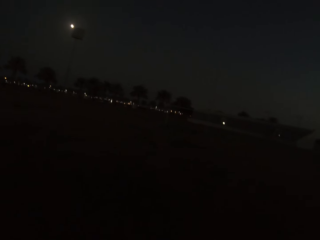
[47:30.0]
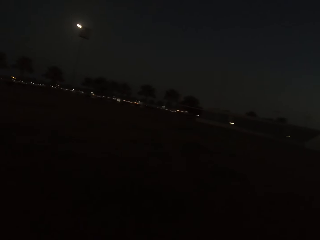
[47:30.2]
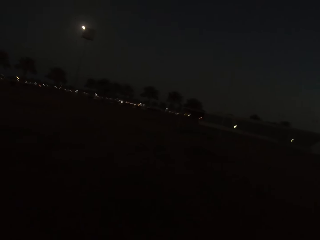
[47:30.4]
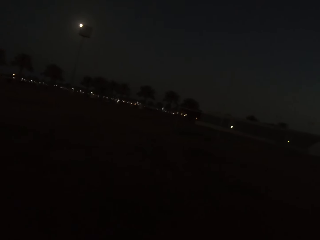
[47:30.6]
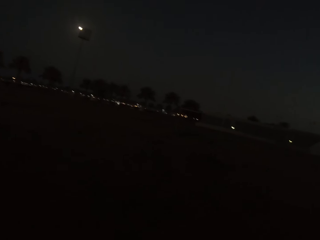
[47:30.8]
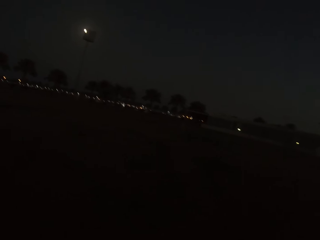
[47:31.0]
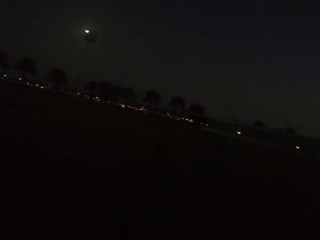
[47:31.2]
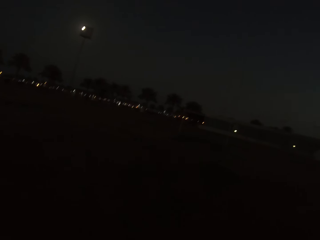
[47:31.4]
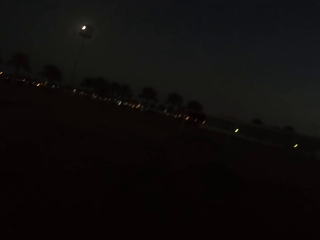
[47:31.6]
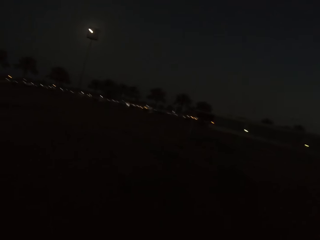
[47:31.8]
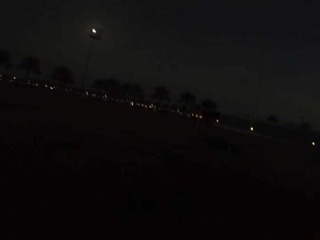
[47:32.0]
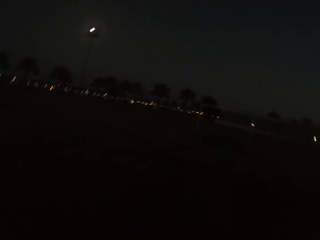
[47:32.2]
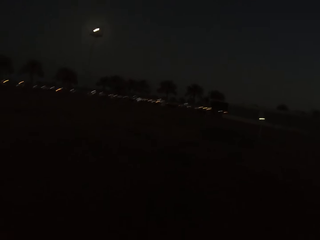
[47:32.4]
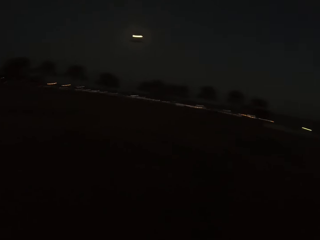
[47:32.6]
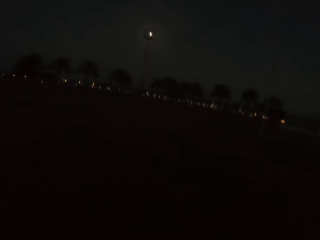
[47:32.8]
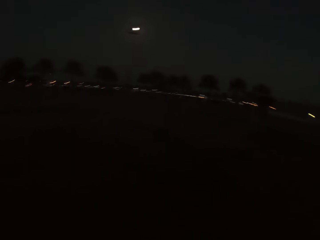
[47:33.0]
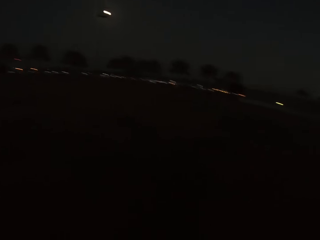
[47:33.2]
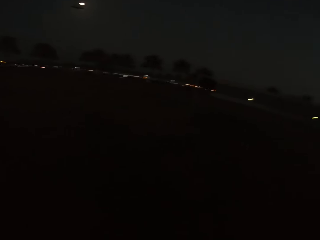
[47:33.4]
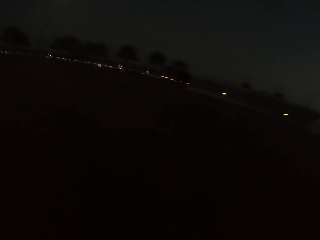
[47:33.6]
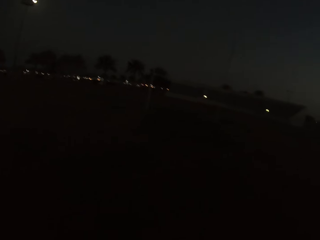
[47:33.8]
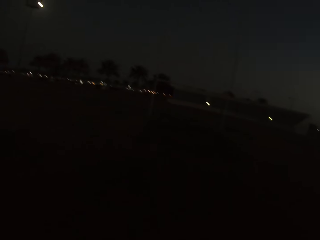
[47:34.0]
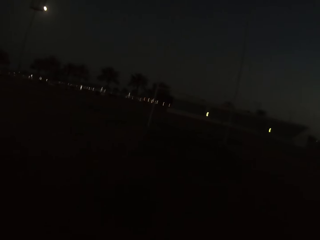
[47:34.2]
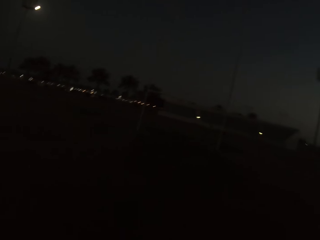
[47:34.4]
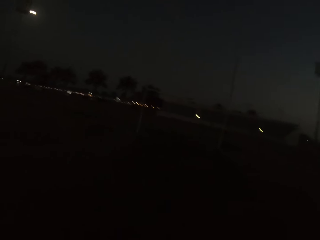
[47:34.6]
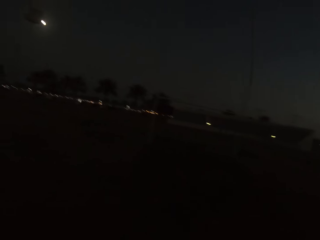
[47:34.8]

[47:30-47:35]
The camera wearer walks around.

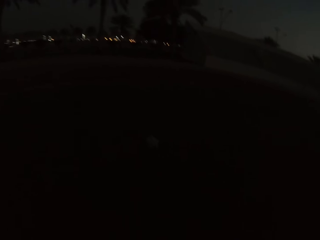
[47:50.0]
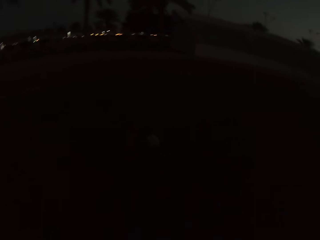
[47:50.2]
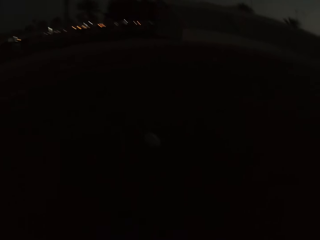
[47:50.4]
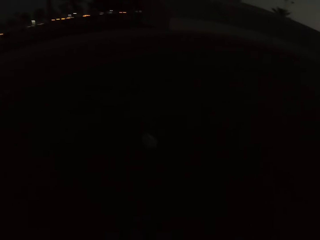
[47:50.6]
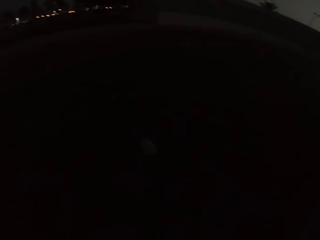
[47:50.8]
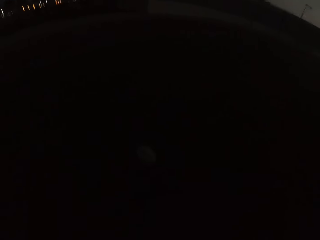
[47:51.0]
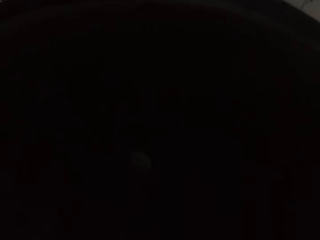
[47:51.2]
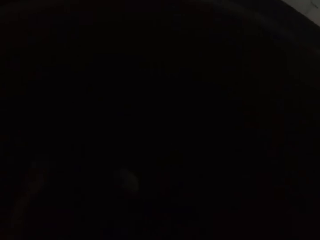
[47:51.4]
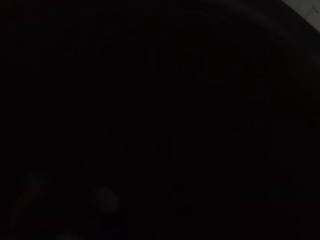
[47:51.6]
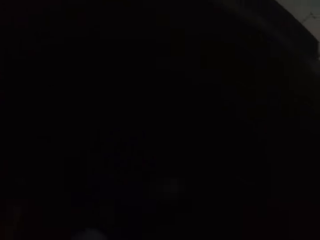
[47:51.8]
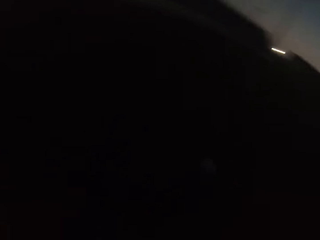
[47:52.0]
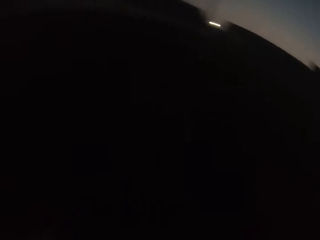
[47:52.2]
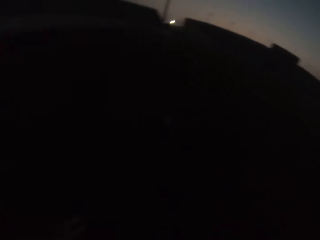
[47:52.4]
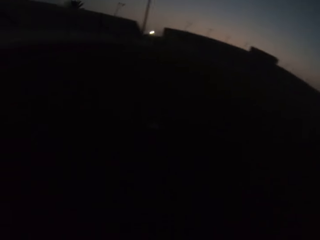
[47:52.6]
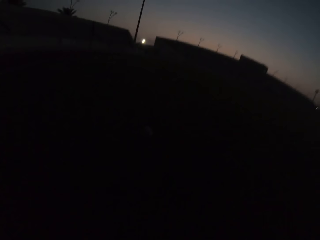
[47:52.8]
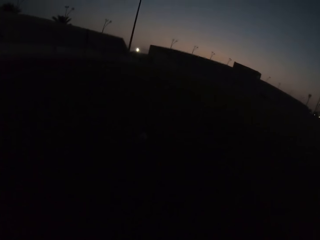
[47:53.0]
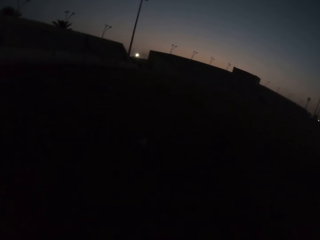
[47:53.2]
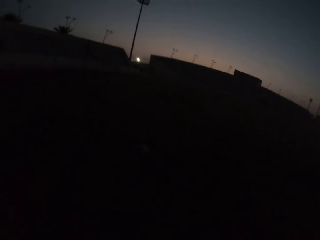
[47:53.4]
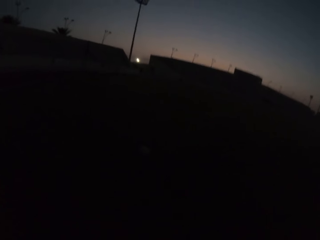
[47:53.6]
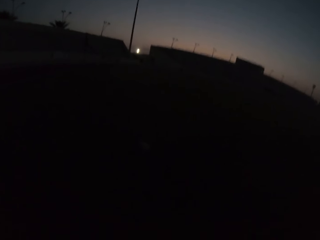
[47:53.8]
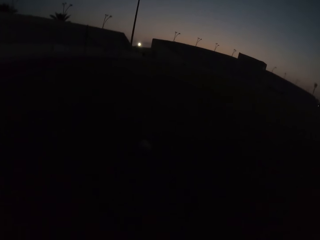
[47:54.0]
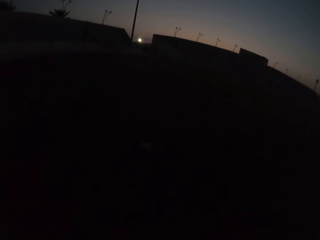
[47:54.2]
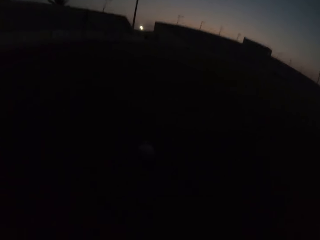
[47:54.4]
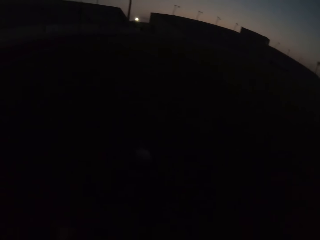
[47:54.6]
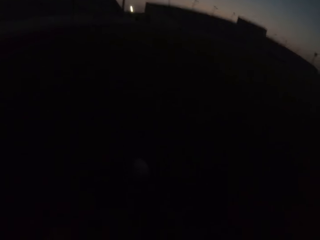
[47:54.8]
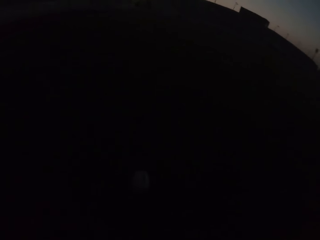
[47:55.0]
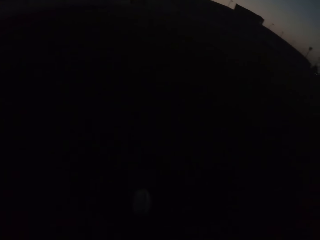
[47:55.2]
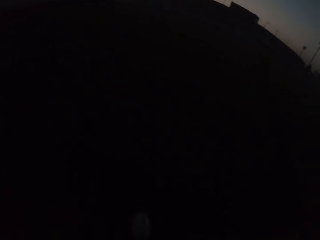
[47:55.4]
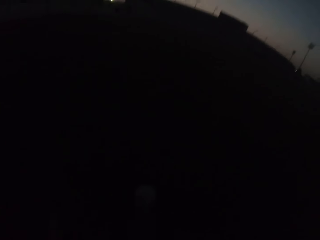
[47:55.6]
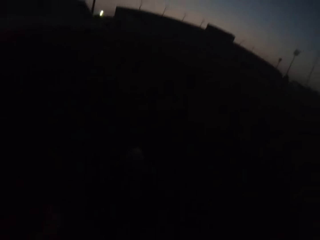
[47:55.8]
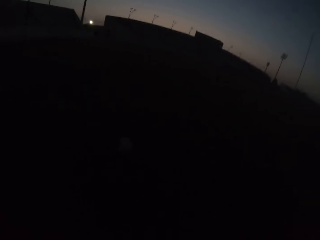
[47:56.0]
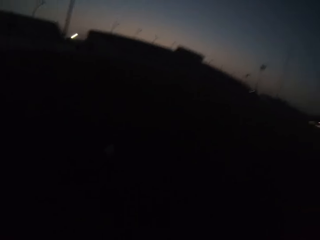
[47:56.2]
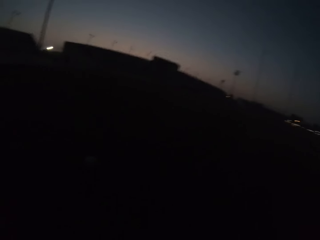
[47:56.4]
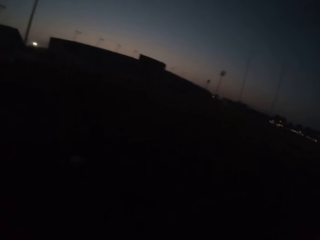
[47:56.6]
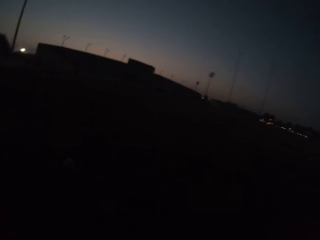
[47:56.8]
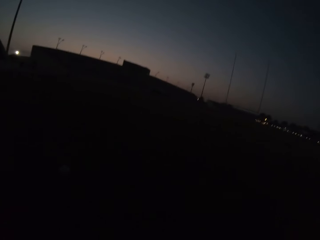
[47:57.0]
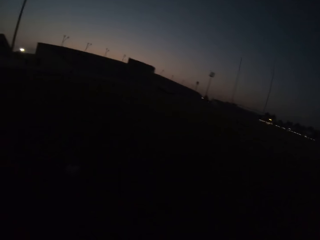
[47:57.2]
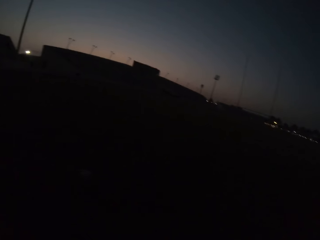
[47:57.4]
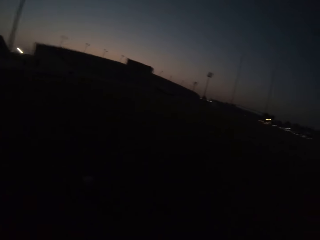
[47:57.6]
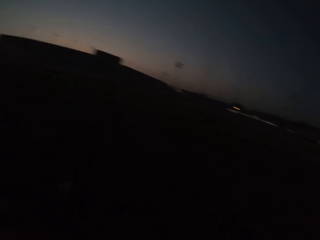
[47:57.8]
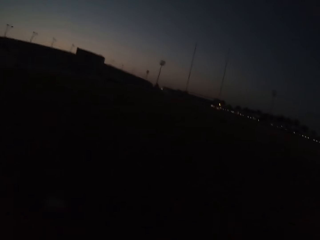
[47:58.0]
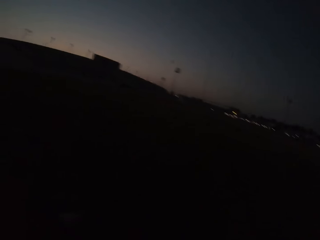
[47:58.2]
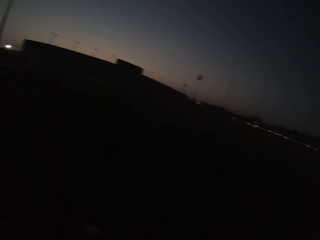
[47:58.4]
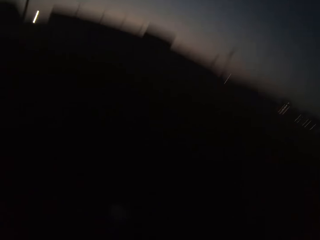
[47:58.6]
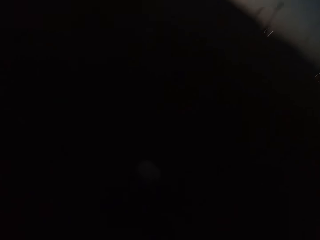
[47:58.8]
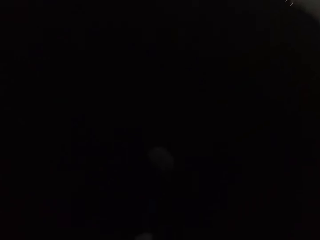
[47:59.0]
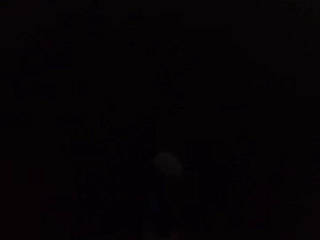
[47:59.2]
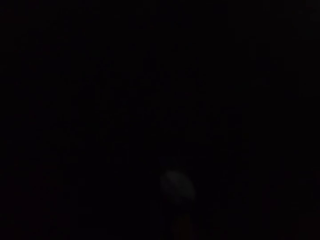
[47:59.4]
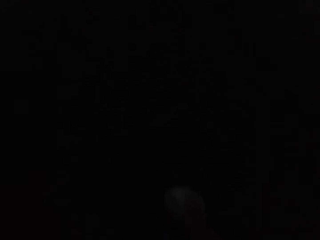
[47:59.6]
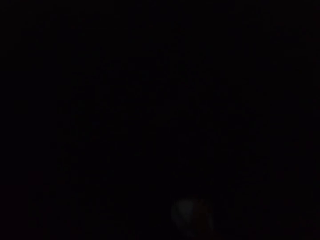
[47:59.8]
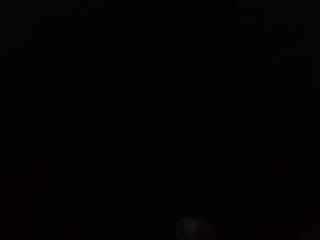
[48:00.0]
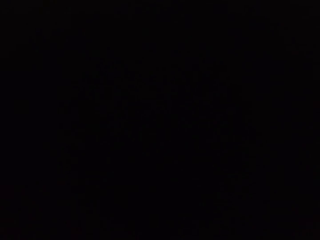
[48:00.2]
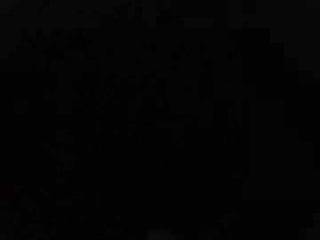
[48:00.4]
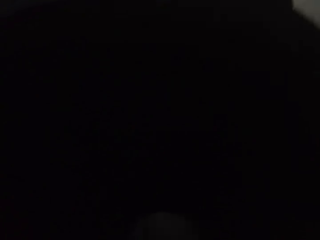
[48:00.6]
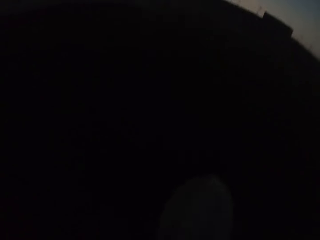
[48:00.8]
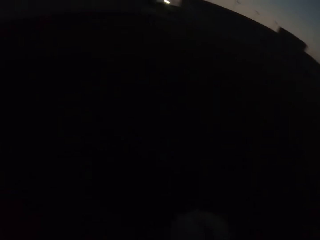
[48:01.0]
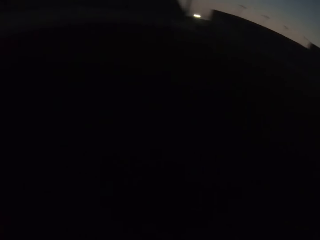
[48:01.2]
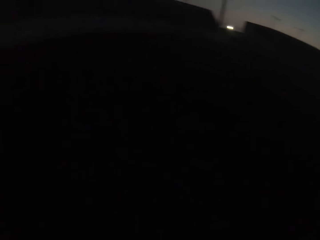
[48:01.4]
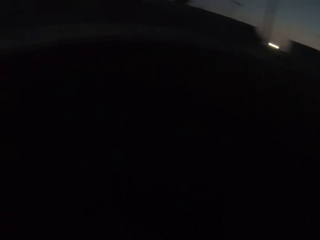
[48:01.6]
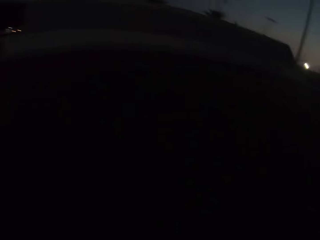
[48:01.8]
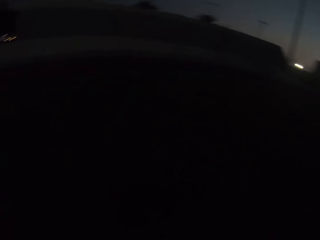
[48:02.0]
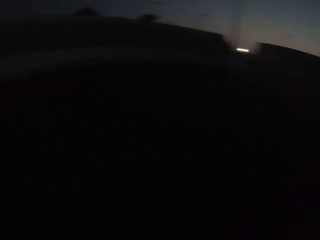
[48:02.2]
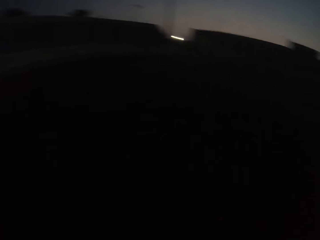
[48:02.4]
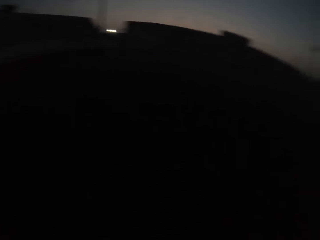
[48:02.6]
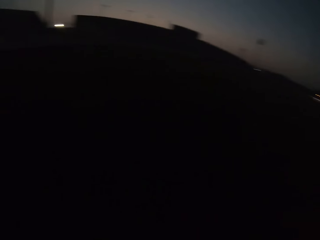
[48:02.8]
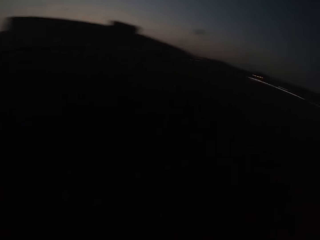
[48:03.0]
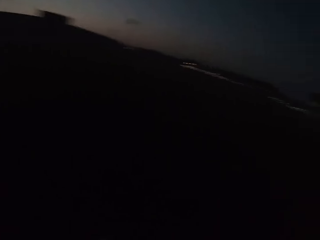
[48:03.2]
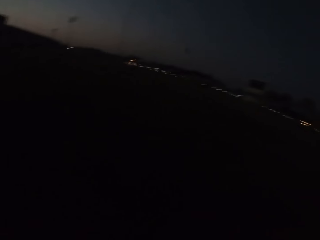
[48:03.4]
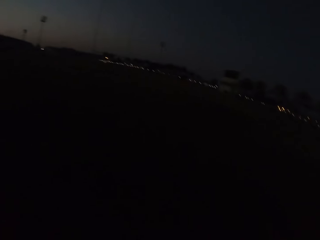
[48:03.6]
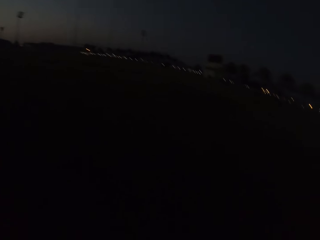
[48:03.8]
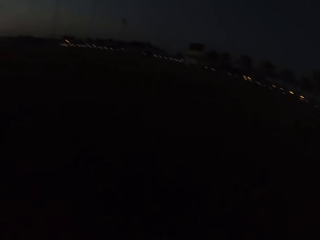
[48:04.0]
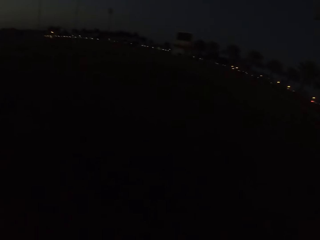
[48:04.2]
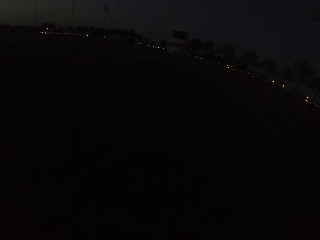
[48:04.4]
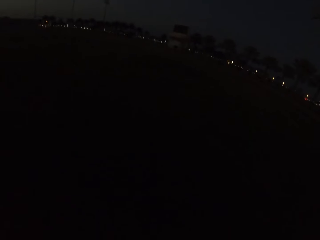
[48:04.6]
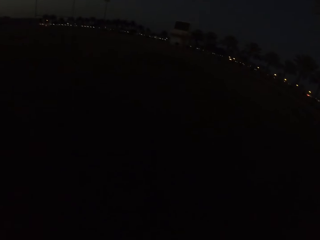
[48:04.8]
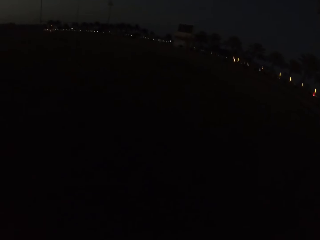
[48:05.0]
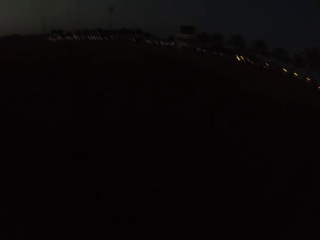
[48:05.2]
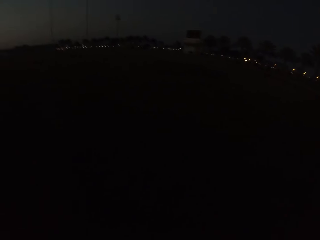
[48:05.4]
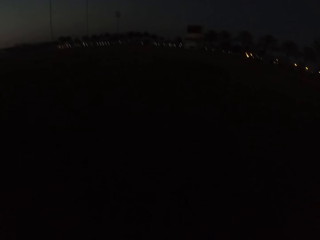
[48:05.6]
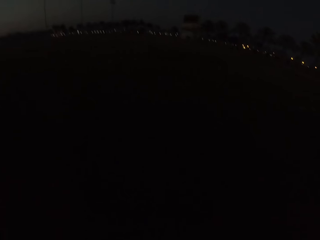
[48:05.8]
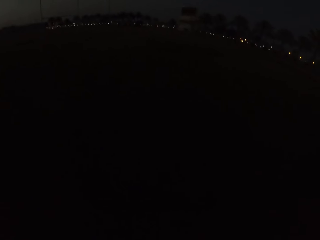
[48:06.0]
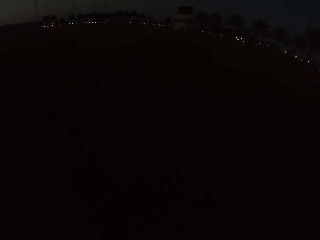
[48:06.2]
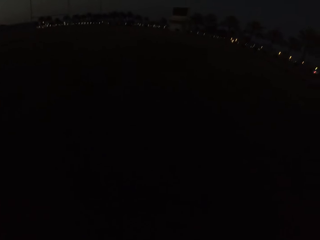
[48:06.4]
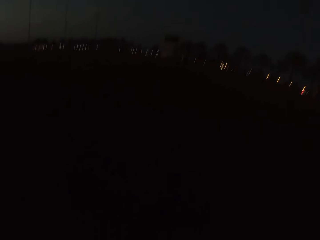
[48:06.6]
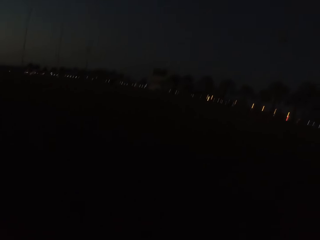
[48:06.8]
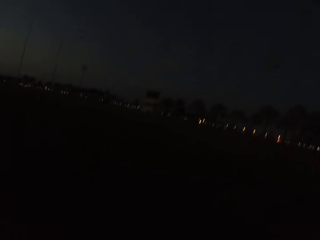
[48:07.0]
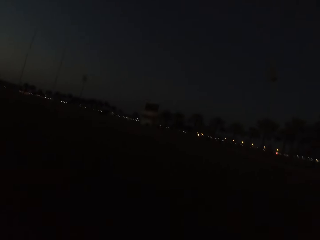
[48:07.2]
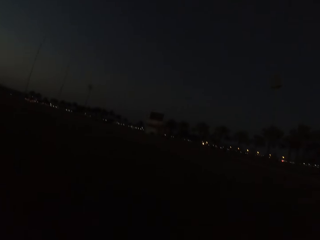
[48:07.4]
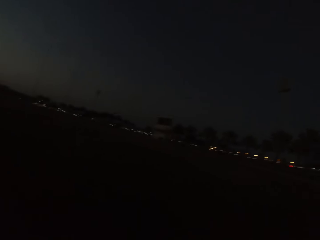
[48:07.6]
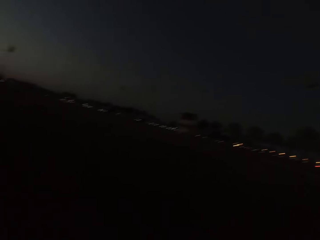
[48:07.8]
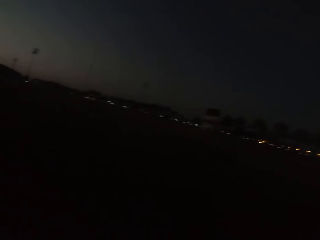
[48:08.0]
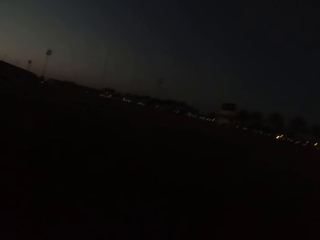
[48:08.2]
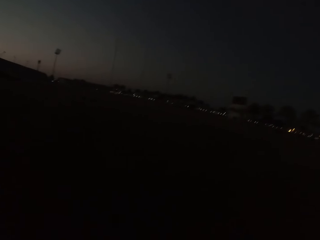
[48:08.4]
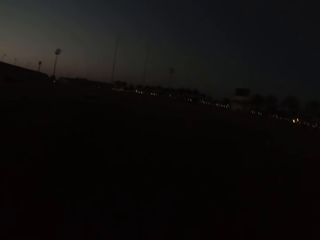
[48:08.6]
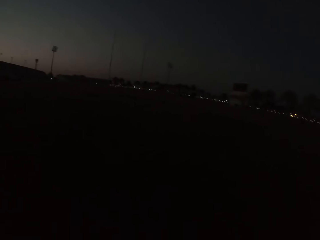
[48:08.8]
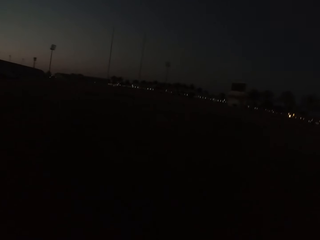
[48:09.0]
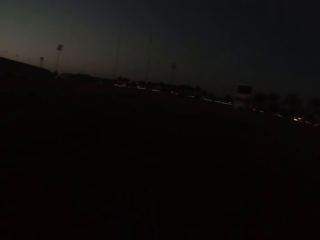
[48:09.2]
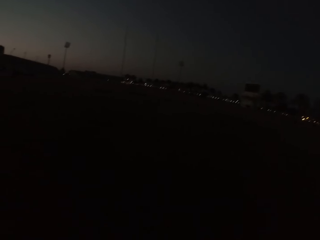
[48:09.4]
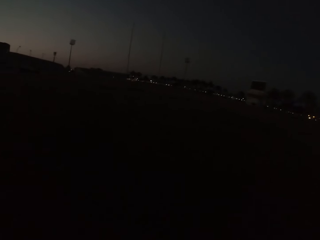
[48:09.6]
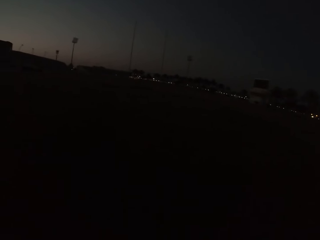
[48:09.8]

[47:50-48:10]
The camera wearer kicks a football. They walk around, kick the football, walk around, pick up the football, and move around.
